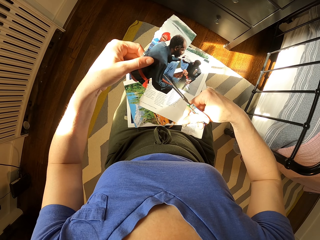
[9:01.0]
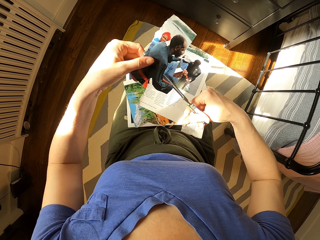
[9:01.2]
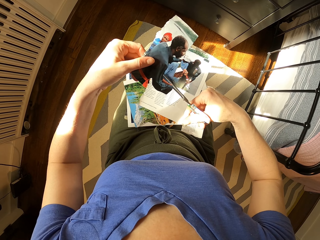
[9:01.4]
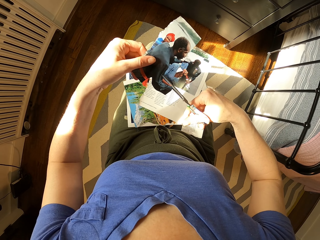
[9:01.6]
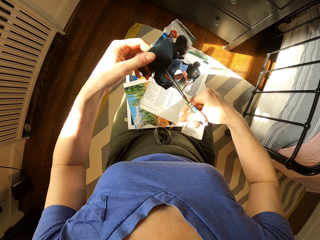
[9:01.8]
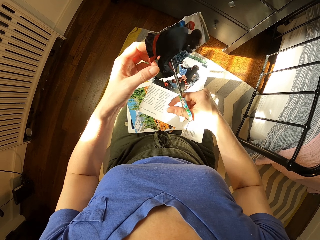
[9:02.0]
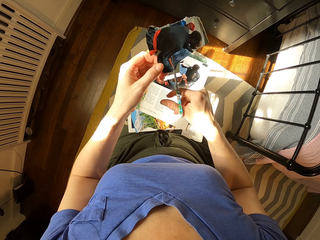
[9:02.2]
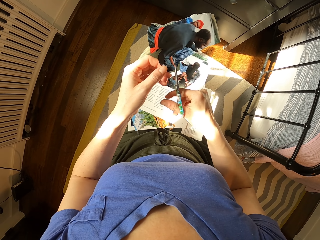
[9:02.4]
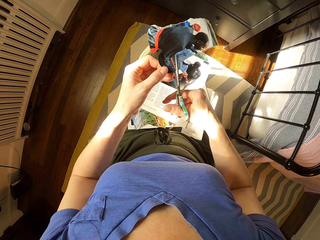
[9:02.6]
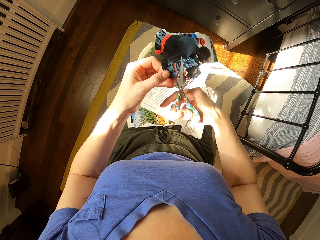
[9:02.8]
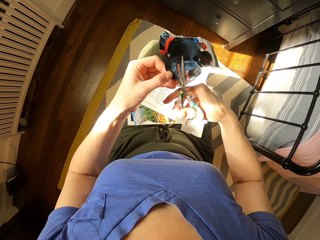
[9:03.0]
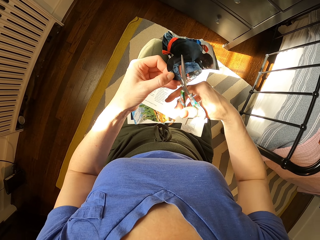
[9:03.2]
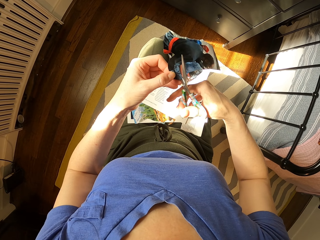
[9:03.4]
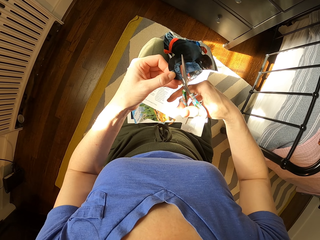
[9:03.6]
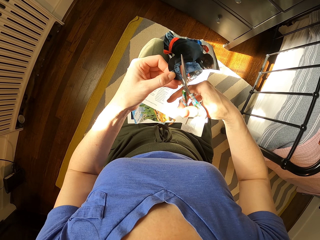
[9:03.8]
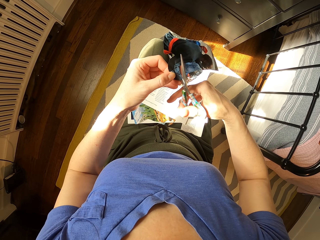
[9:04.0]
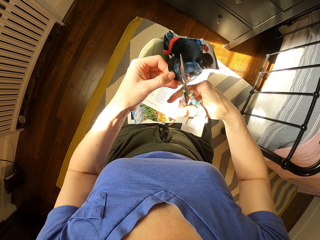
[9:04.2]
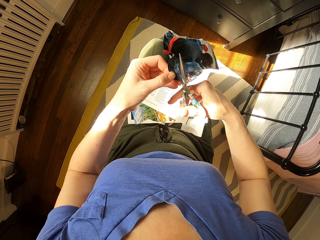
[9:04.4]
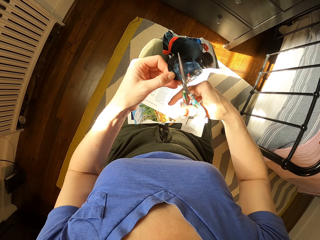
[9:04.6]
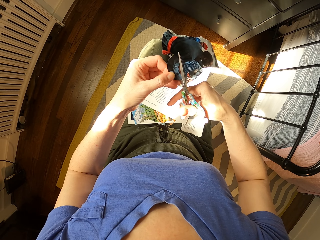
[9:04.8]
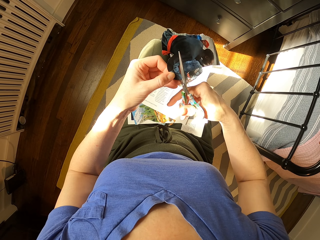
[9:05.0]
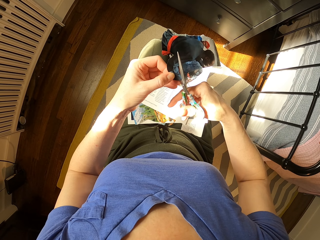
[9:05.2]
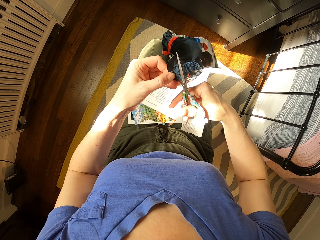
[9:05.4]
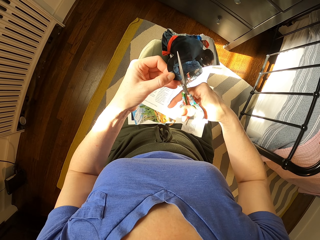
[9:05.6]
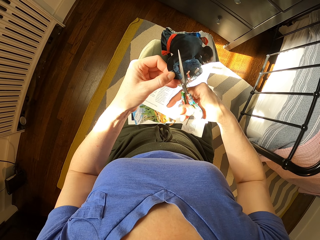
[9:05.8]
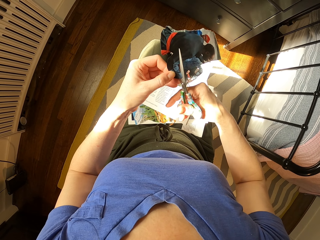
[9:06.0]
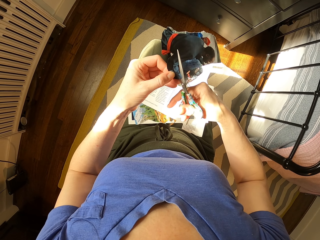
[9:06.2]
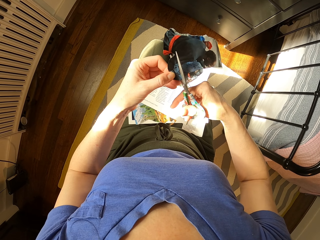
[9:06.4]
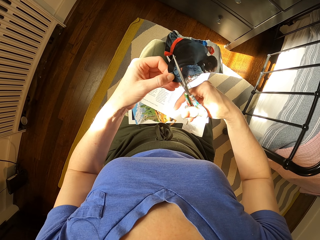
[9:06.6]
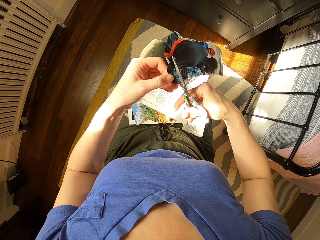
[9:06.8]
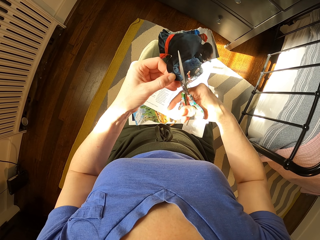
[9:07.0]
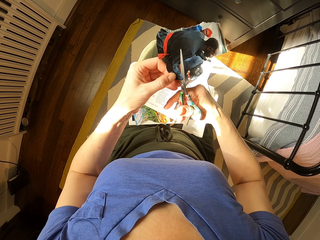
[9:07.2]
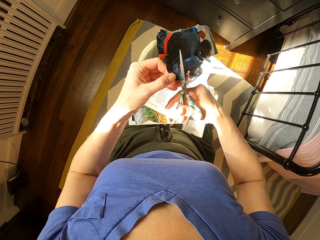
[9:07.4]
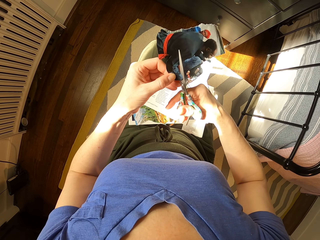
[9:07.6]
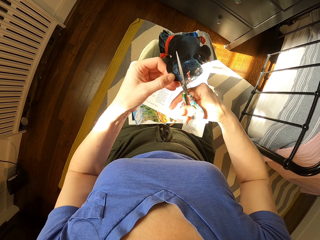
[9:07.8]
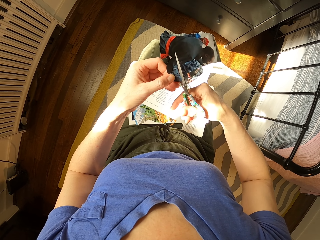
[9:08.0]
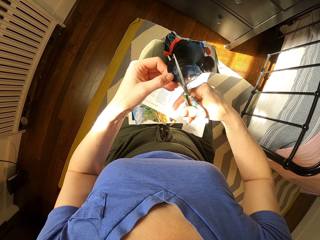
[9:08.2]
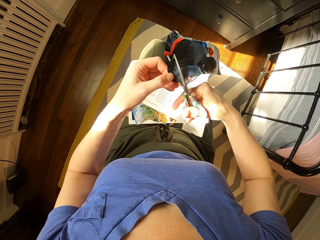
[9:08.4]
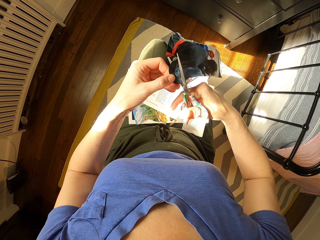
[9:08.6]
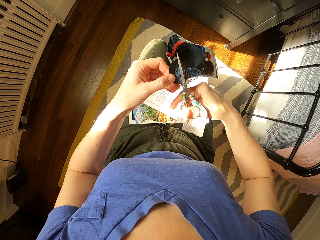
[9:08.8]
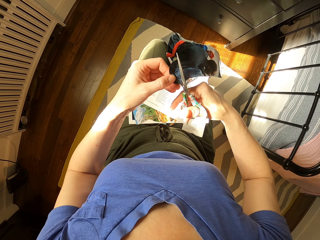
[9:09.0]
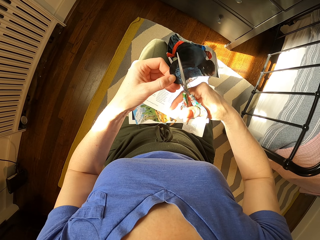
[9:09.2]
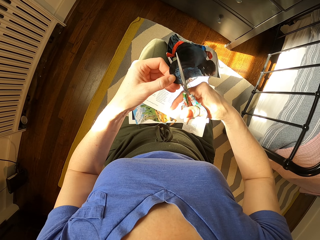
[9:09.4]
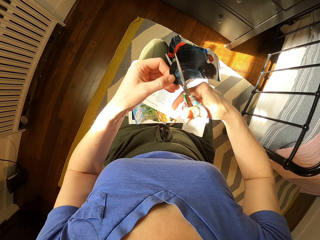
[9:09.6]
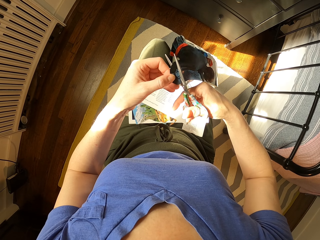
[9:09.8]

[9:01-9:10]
The camera wearer turns a paper. They cut the paper.

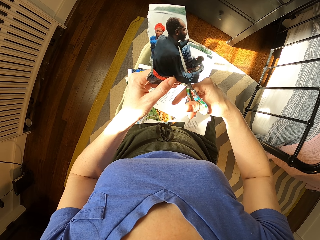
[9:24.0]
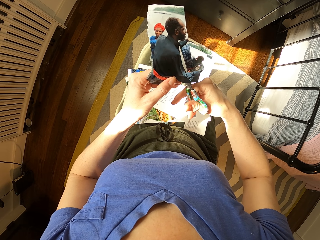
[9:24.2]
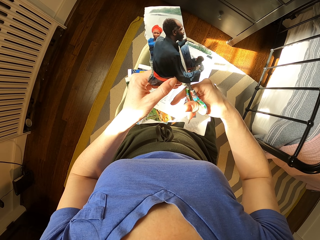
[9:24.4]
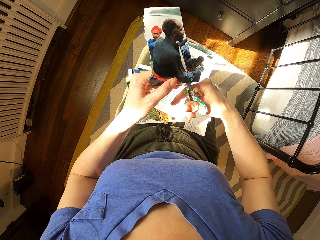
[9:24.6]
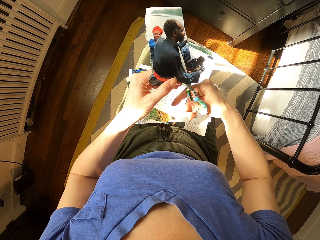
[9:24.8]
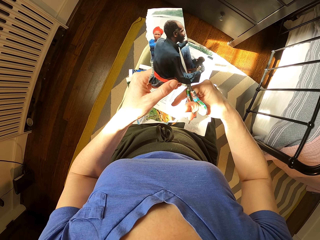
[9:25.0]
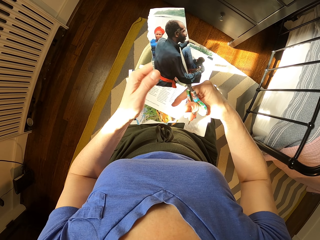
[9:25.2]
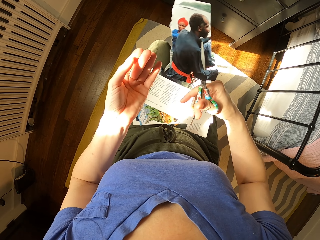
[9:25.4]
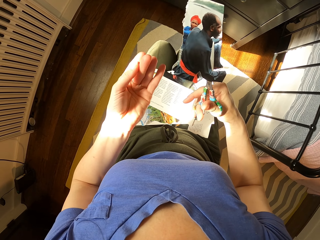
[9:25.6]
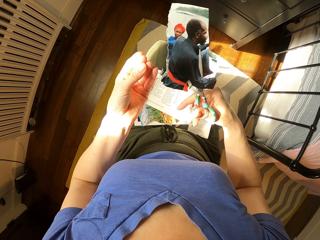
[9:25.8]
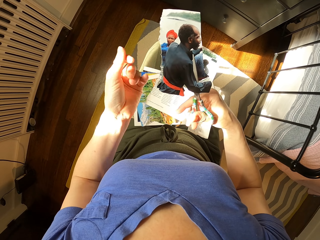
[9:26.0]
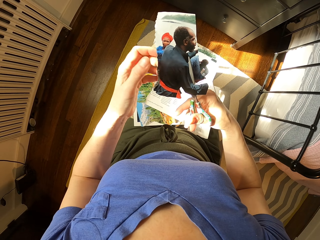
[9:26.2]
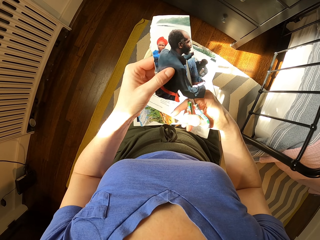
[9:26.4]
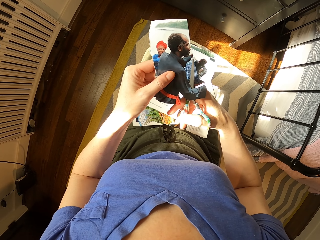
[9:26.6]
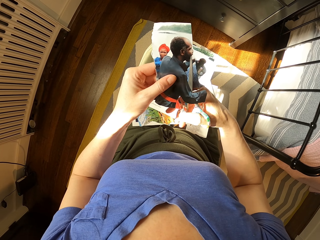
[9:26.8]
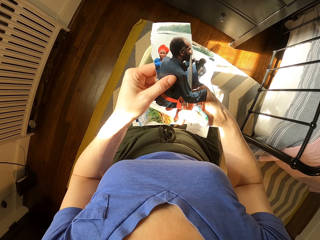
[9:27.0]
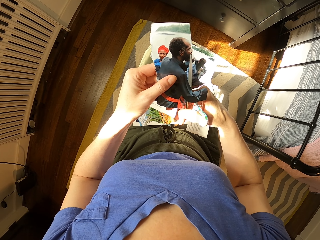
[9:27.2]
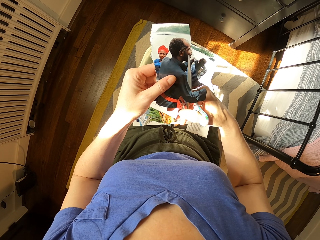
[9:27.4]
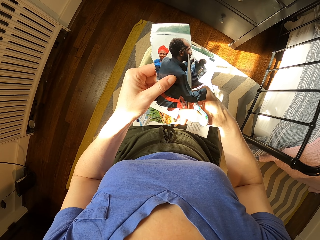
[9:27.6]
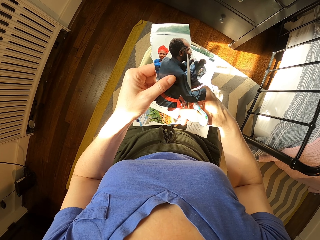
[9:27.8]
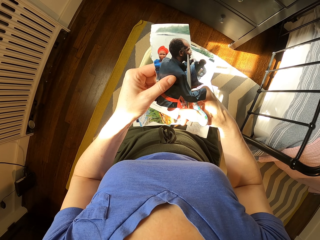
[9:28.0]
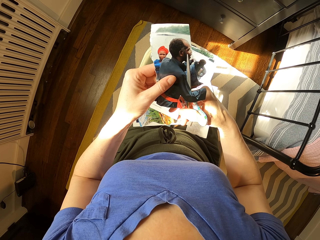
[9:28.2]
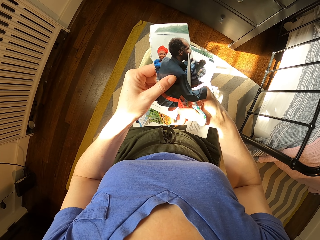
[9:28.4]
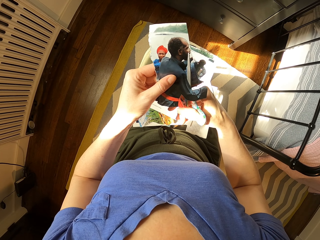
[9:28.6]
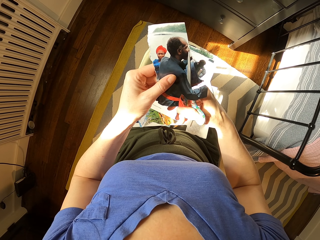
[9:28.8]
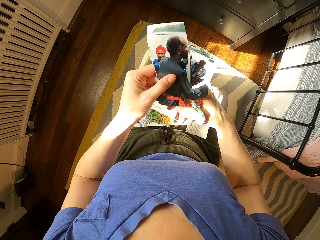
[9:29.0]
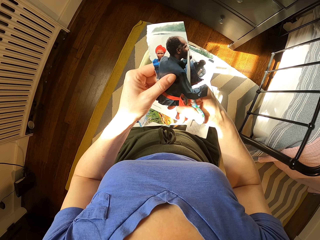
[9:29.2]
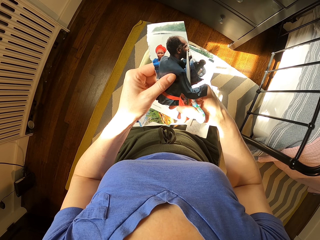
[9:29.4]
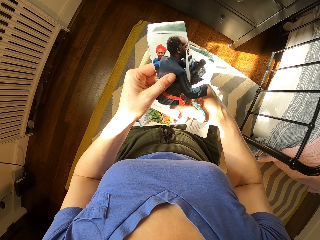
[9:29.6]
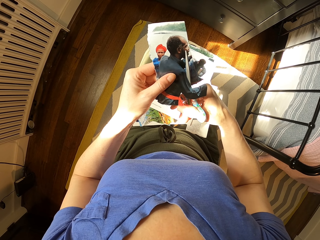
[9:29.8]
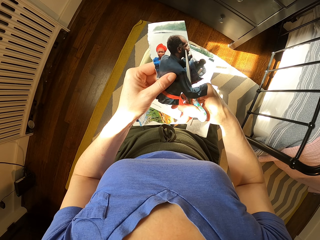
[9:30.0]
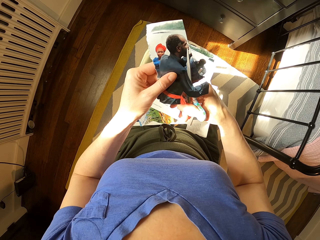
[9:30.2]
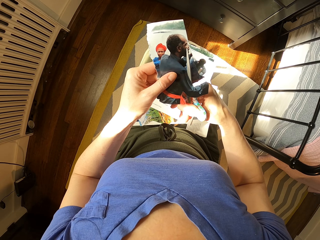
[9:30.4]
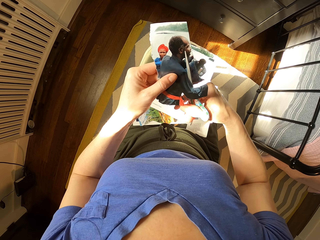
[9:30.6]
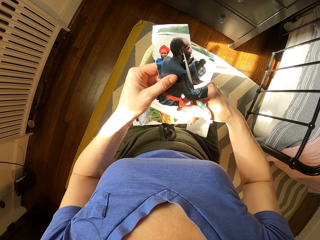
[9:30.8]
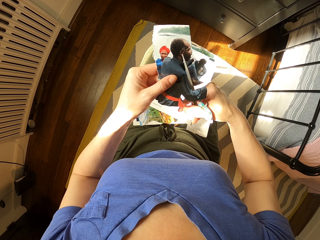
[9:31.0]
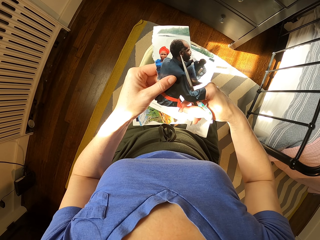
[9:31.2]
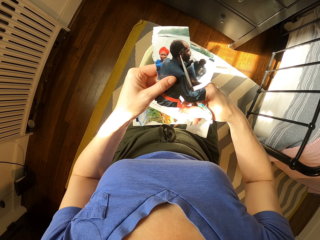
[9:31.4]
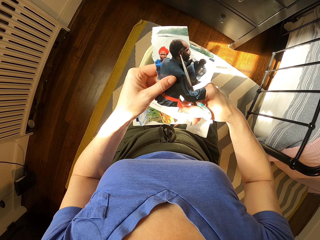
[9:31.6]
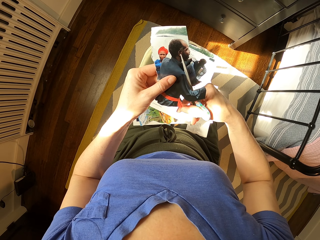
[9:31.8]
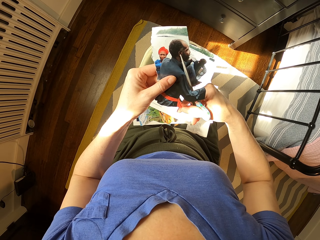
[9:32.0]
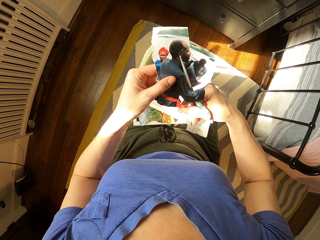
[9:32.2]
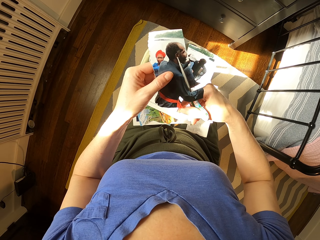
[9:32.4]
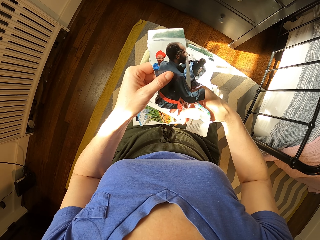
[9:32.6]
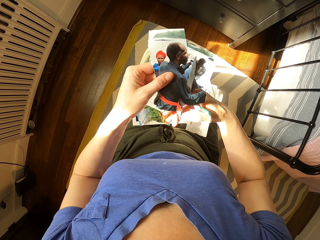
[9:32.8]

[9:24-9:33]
The camera wearer moves a finger on other fingers. They hold a portrait with a hand. They cut the portrait with scissors.

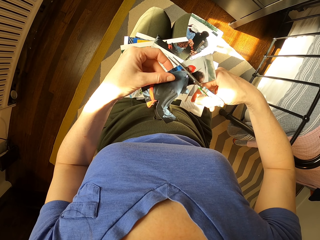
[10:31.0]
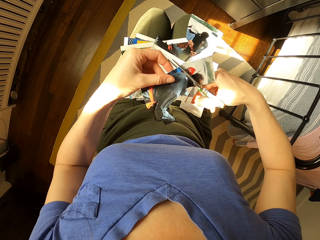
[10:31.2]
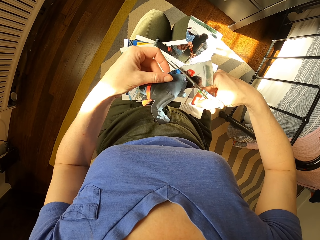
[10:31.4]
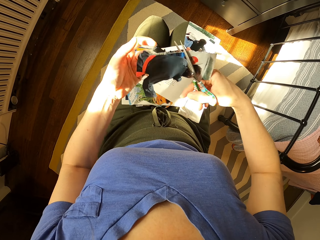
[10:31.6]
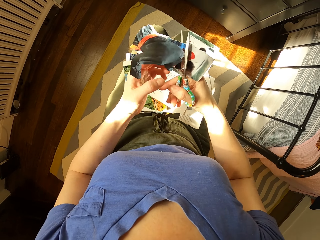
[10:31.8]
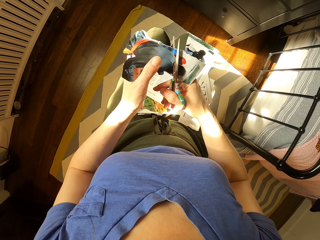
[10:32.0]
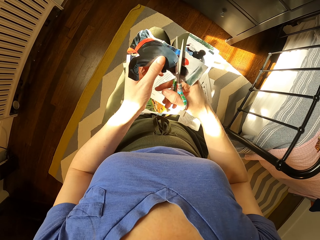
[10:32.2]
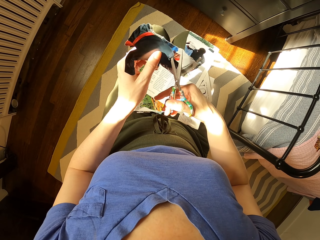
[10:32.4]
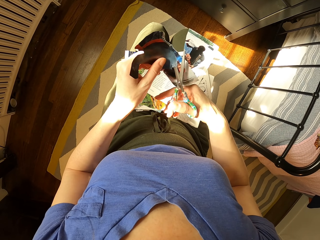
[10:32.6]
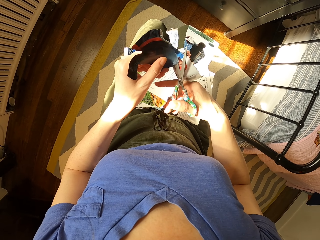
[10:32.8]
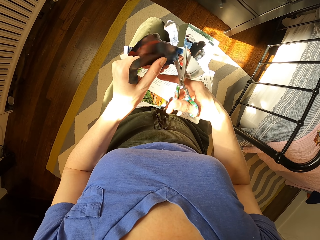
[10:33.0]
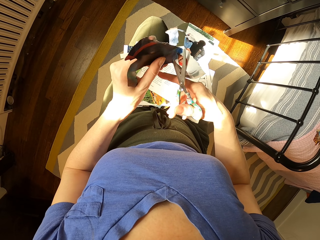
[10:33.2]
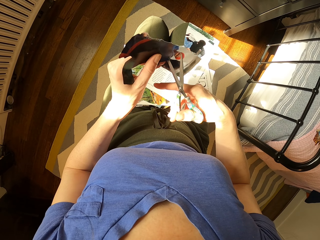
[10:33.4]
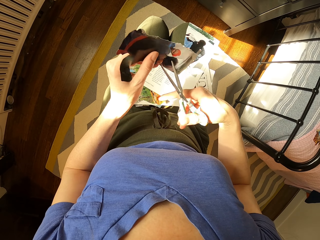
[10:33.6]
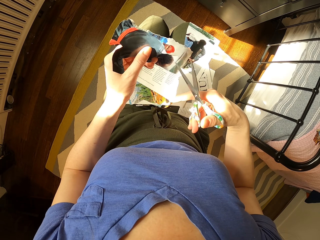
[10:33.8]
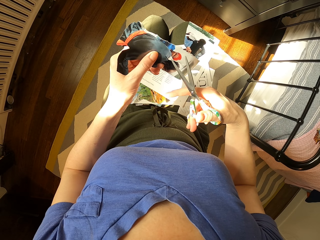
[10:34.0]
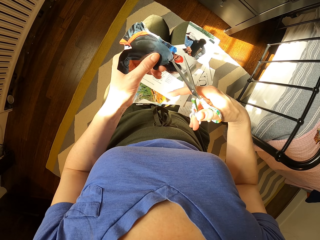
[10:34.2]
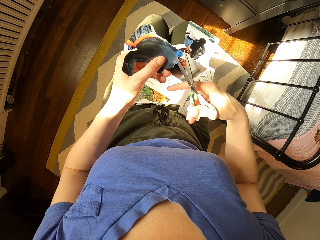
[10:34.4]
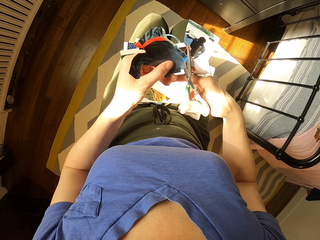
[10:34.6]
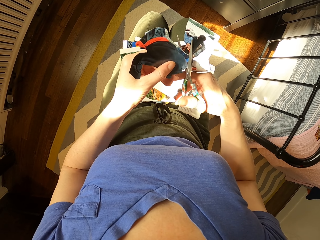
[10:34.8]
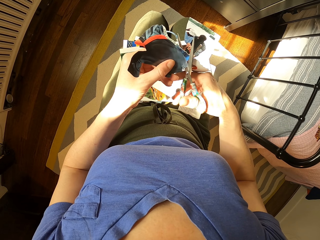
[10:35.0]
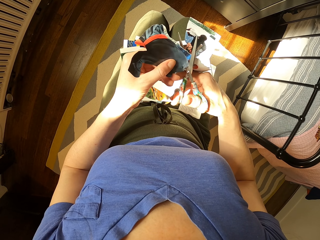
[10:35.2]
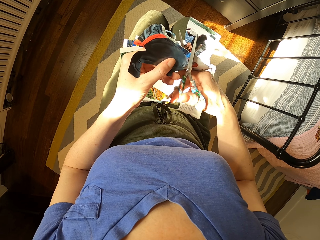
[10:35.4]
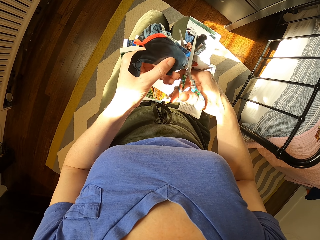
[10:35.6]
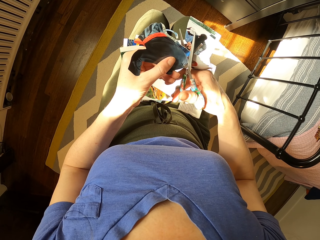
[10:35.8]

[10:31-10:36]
The camera wearer turns papers. They lift scissors. They cut the paper.
